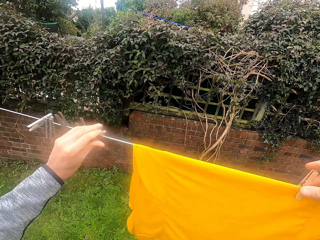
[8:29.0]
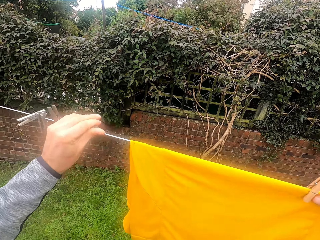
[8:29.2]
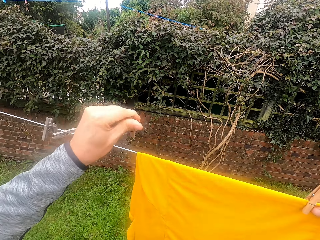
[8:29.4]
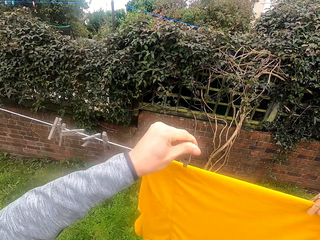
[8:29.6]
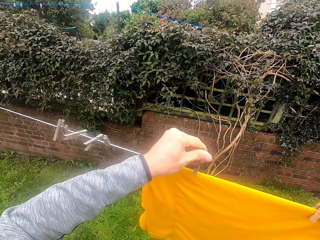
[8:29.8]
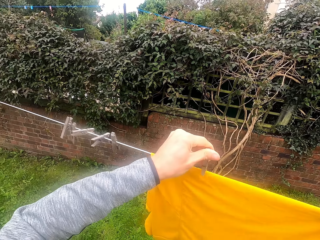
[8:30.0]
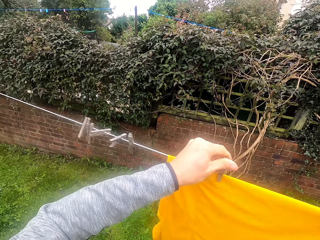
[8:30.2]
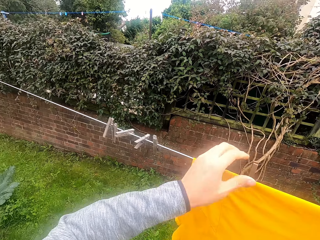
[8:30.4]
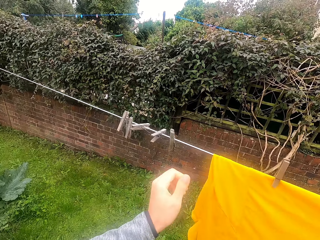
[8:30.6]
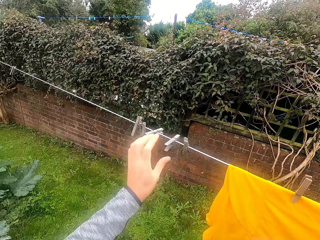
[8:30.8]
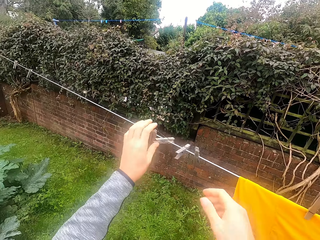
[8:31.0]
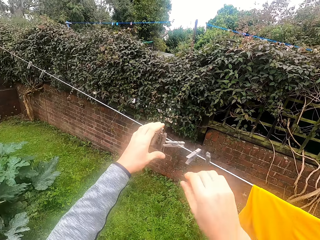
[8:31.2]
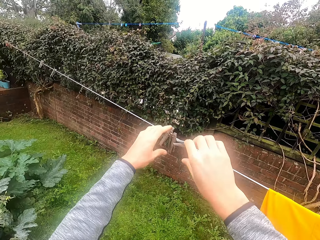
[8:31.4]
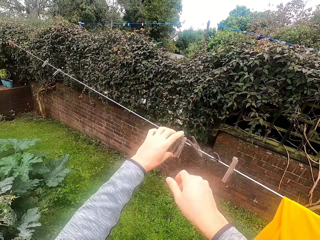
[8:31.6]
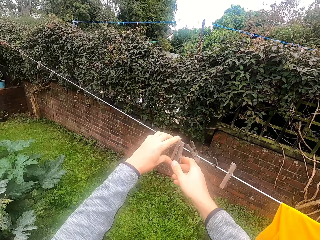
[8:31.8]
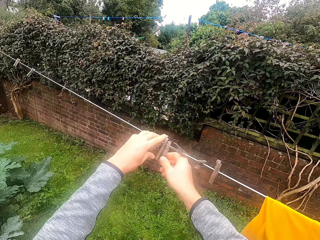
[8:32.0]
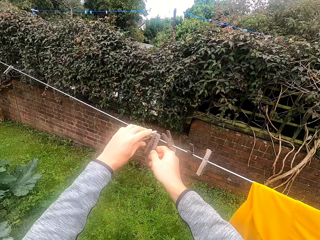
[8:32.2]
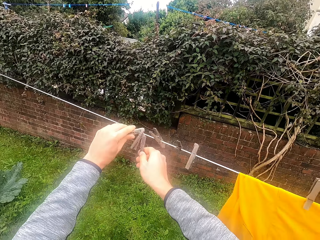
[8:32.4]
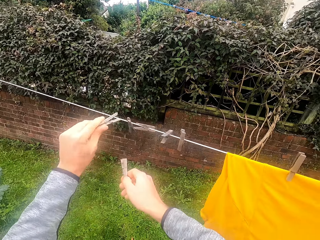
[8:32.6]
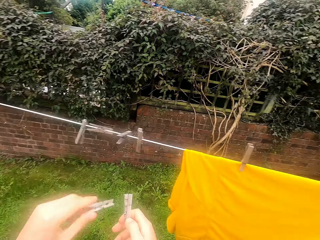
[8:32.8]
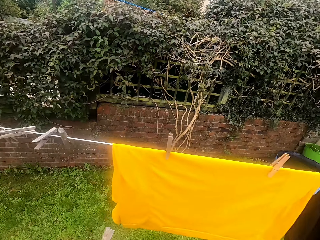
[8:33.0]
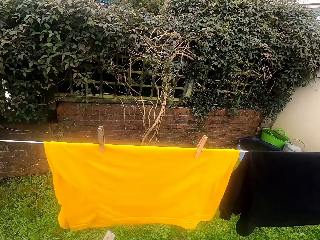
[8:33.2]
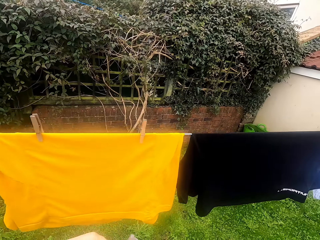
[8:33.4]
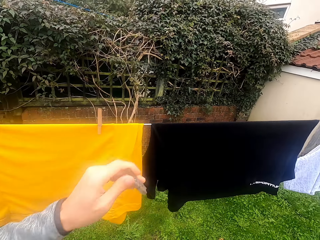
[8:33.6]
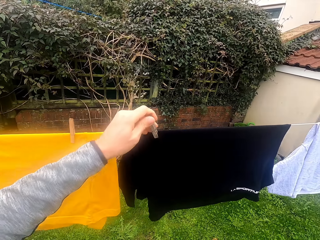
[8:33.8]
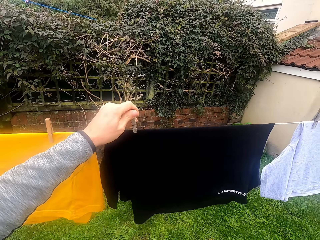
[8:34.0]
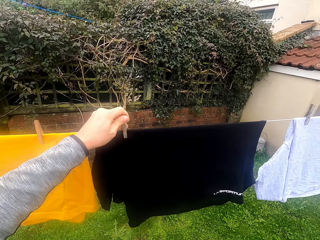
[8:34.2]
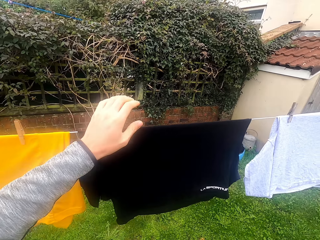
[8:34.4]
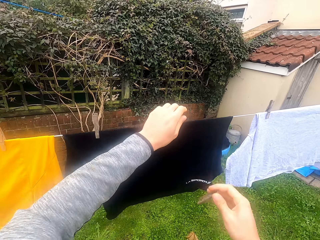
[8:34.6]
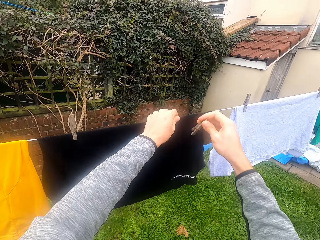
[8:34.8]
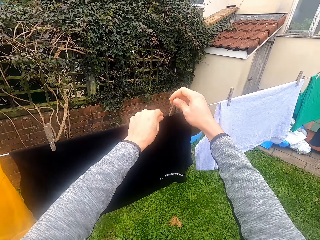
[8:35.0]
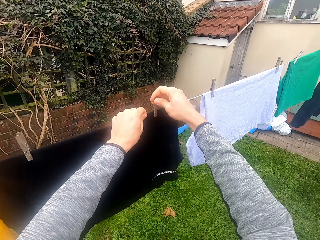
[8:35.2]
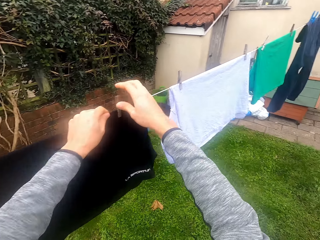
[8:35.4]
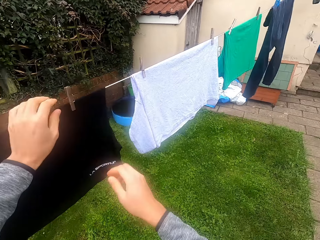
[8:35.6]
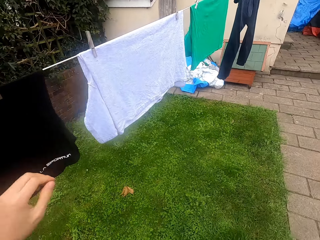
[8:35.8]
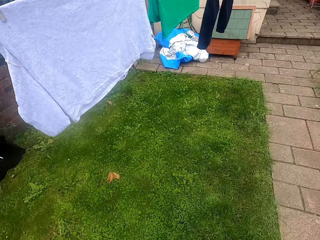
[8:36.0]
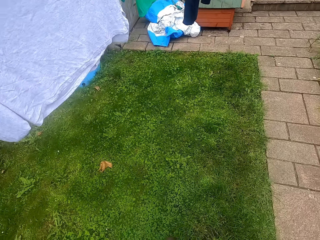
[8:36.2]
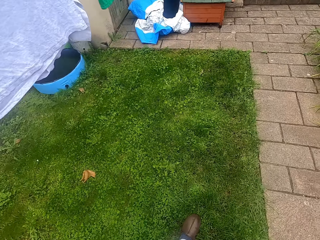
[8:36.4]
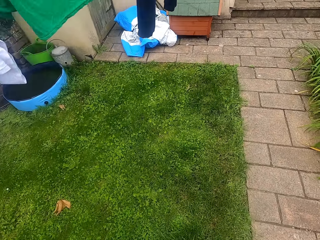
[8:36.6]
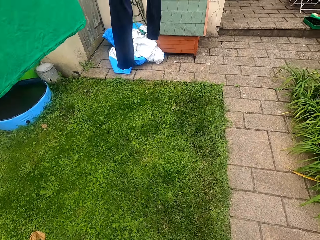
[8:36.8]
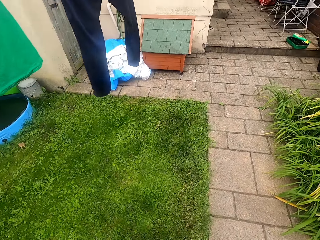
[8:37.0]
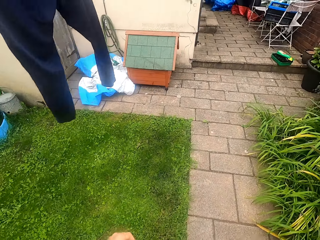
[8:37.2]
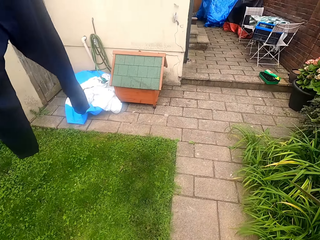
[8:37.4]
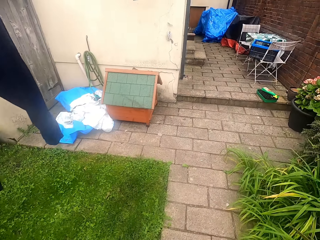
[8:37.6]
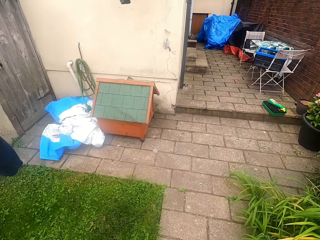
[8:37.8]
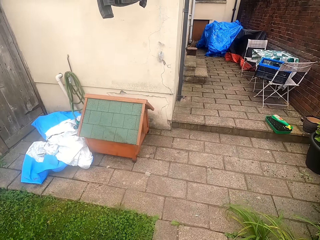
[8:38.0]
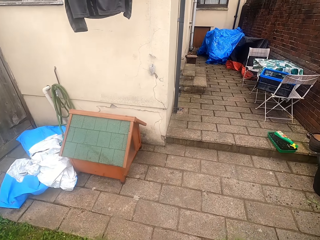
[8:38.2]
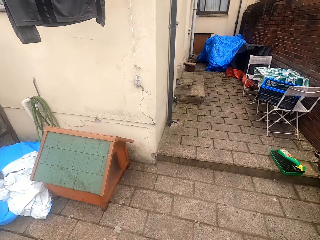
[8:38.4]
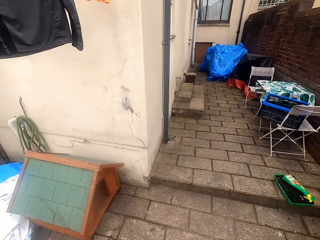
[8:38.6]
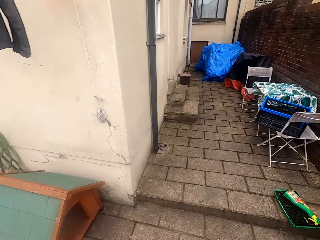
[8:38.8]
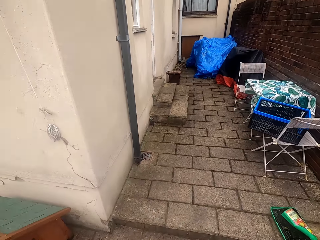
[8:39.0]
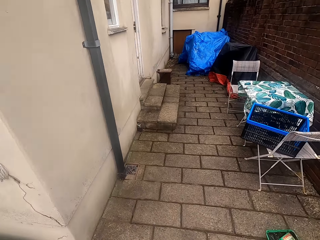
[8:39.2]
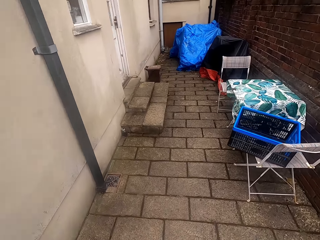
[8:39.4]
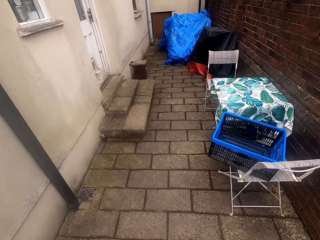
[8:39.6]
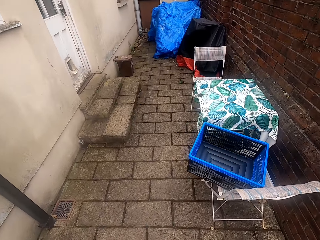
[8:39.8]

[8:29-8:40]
The camera wearer takes the peg from the cloth line. They put the peg on the cloth. They hold the cloth with the pegs. They pick the pegs and put the pegs on the cloth. They hold the cloth with the peg. They walk on the pavement towards the basket.
